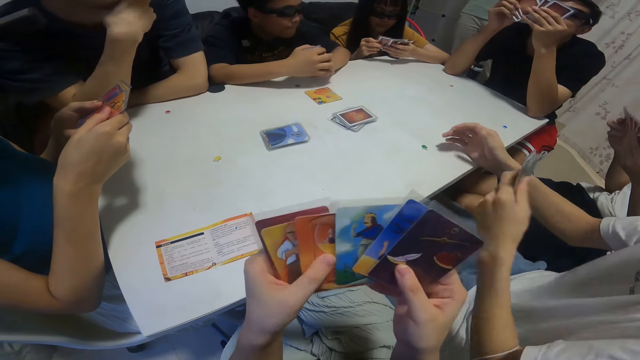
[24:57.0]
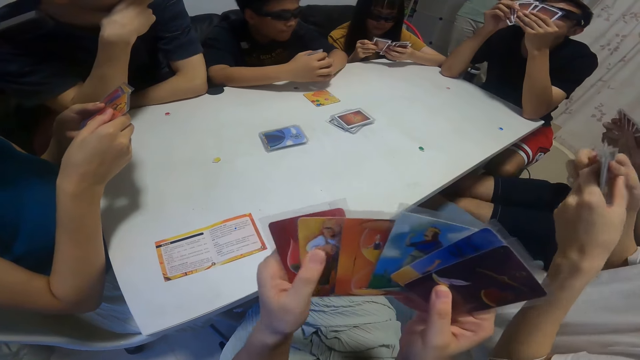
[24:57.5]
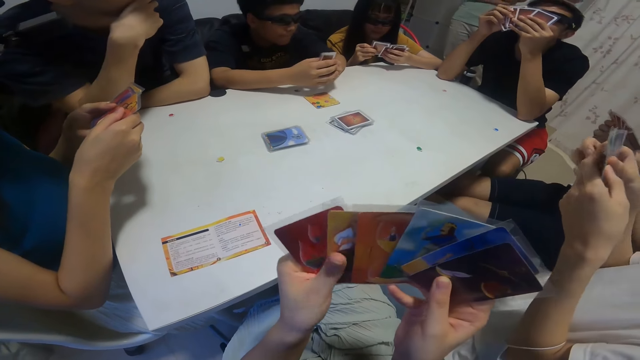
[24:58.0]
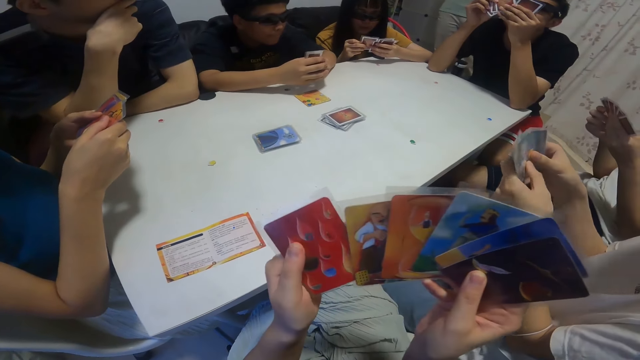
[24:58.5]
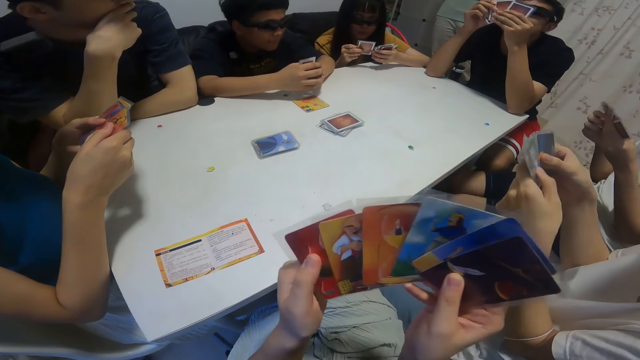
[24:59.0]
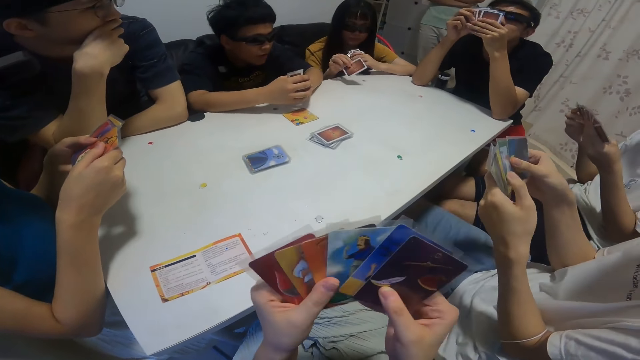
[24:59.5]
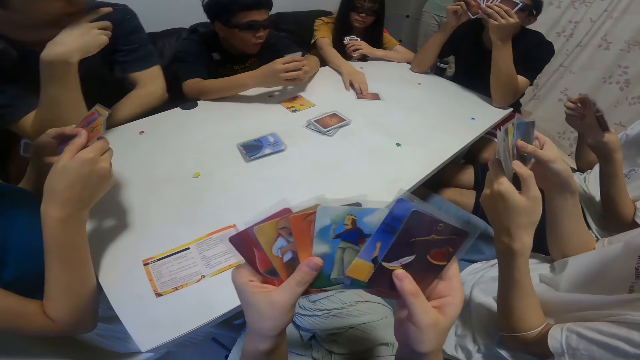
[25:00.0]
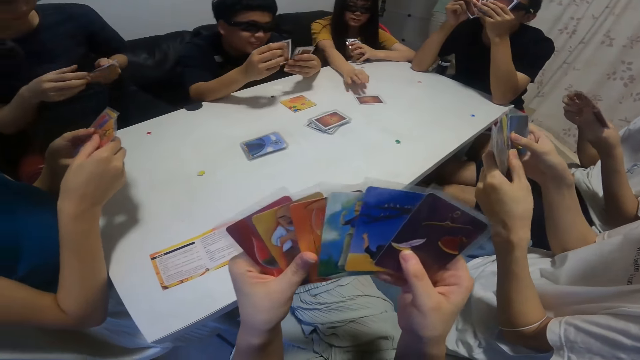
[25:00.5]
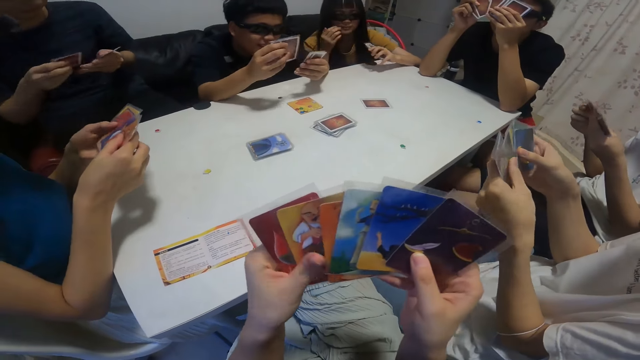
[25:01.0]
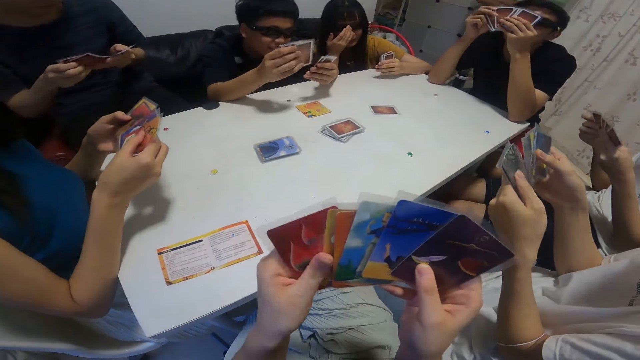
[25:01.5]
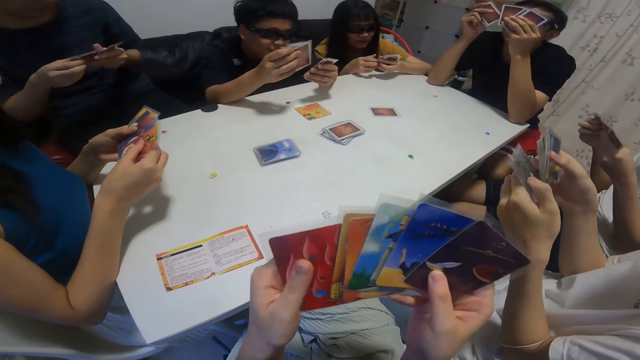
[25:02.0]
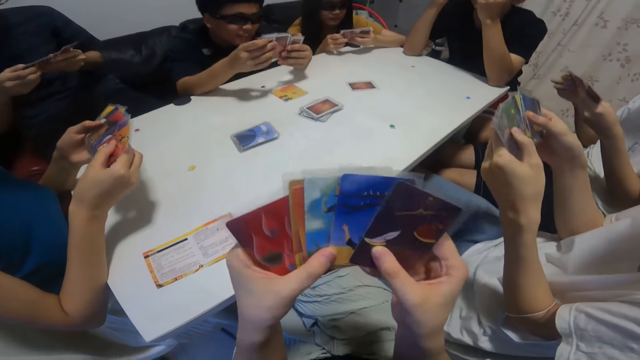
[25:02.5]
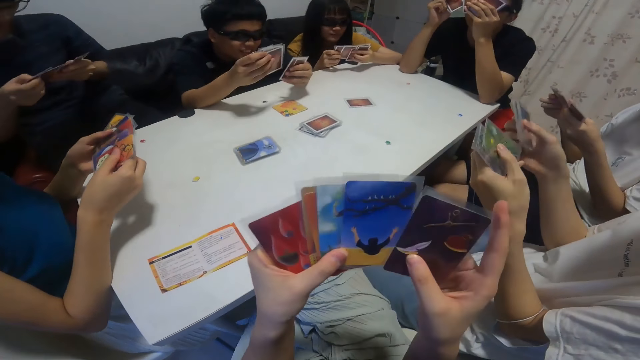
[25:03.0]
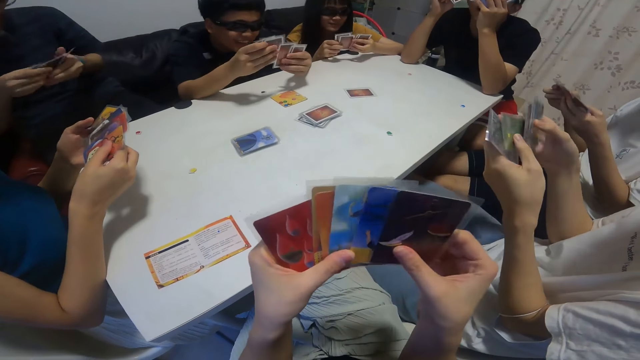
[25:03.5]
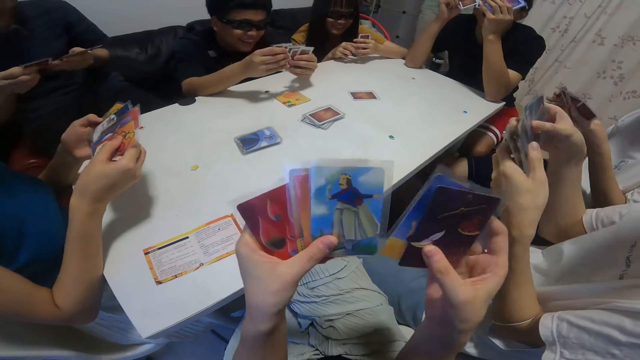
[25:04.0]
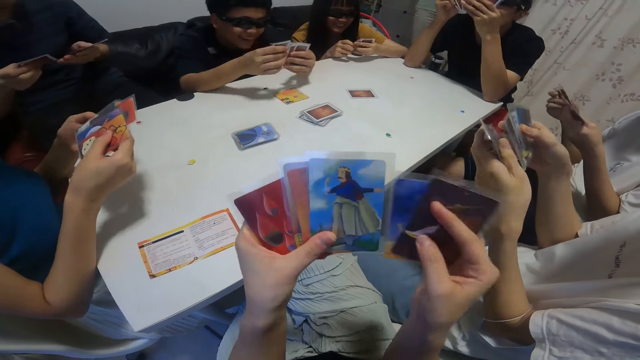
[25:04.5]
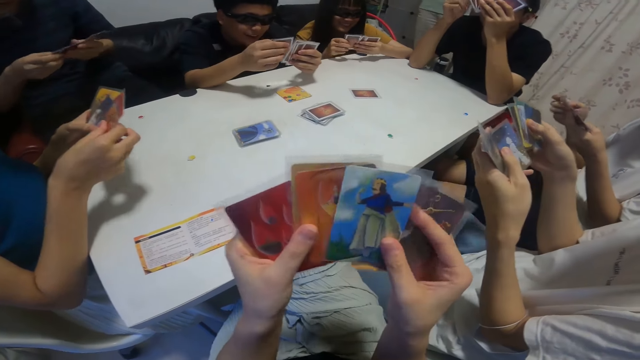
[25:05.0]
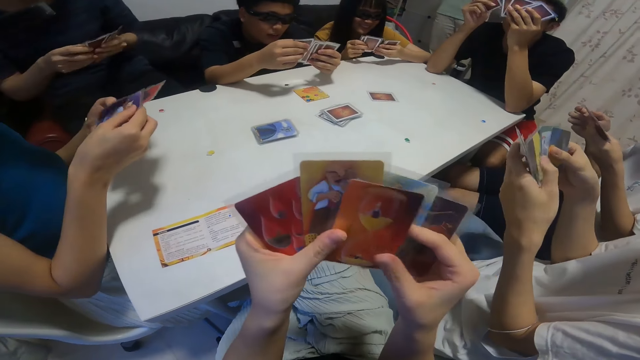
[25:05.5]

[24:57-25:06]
A boy flips through cards in his left hand with his right hand. The camera wearer looks at the cards. Another boy flips through cards in his right hand with his left hand. A third boy flips through the cards in his right hand with his left hand. A girl drops a card in her right hand on the table.

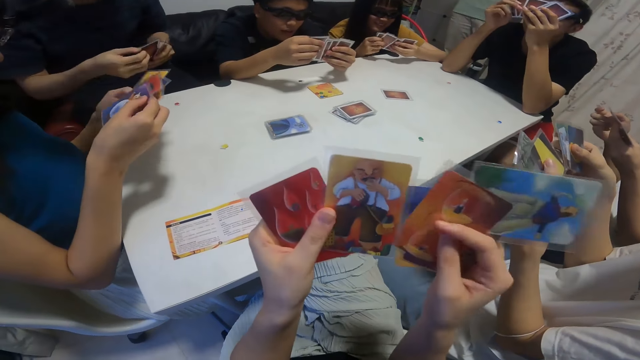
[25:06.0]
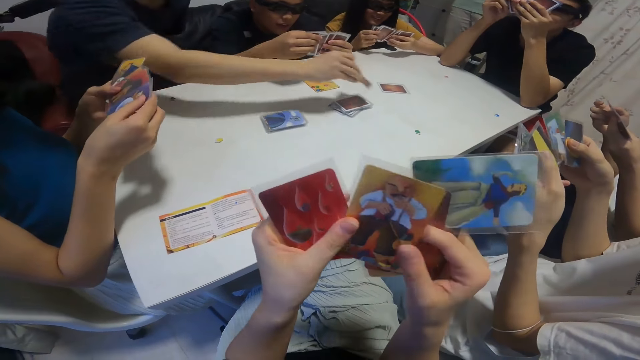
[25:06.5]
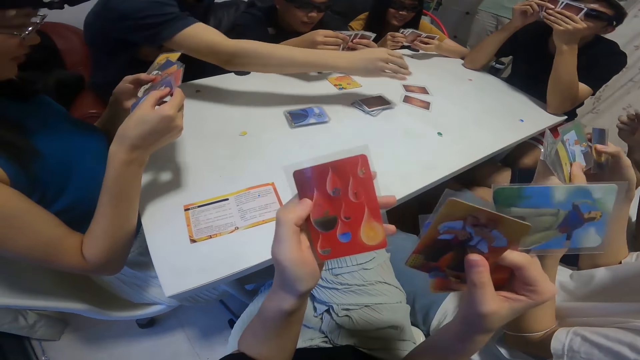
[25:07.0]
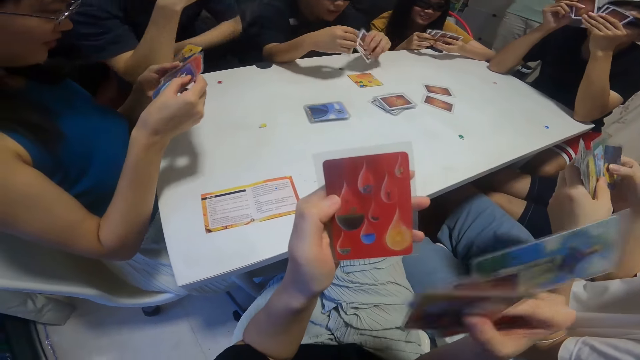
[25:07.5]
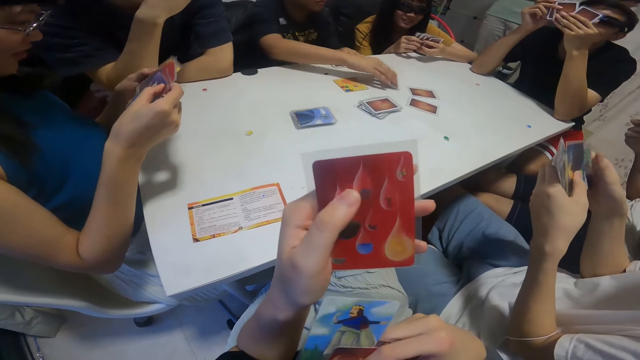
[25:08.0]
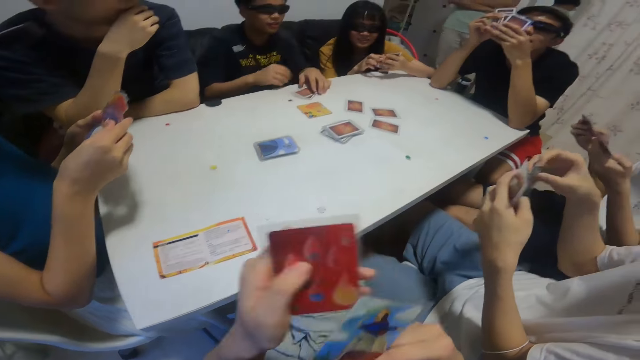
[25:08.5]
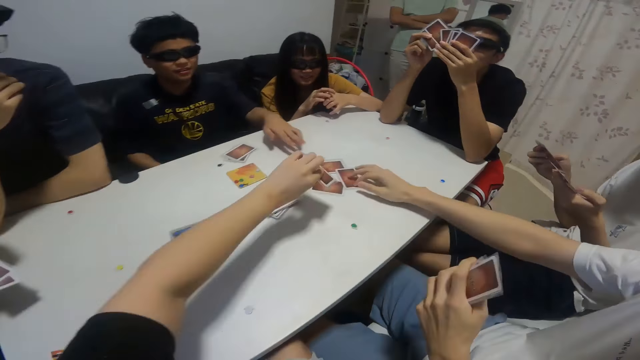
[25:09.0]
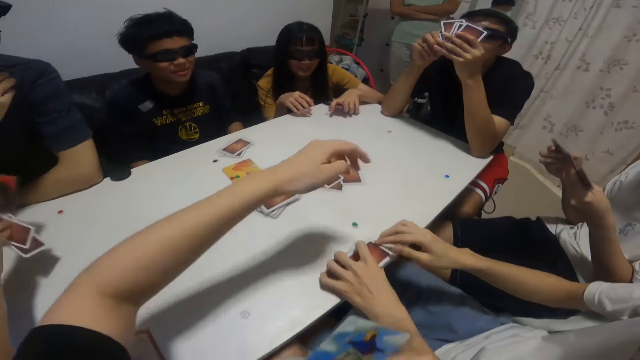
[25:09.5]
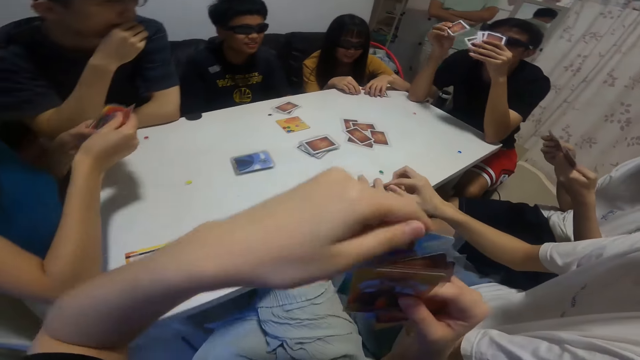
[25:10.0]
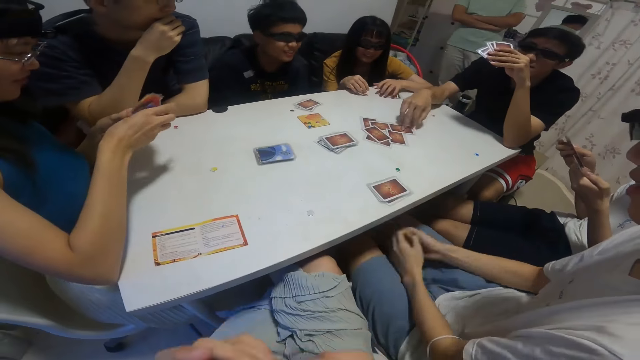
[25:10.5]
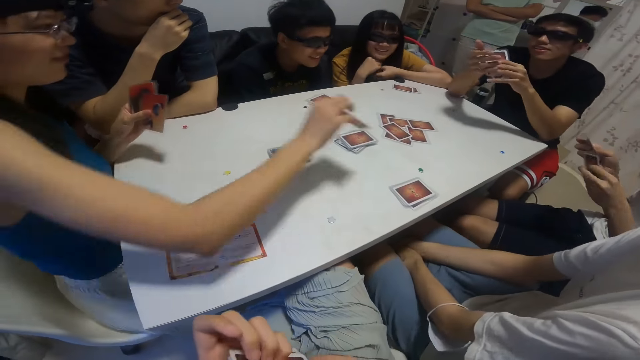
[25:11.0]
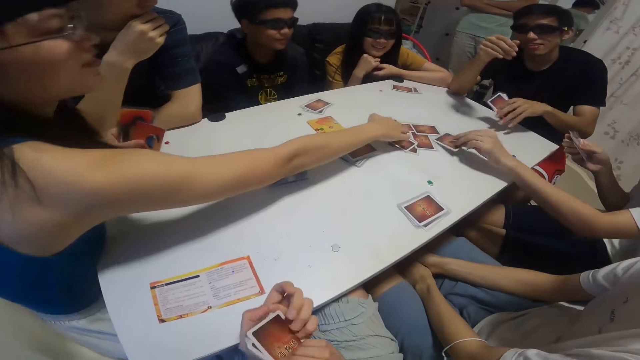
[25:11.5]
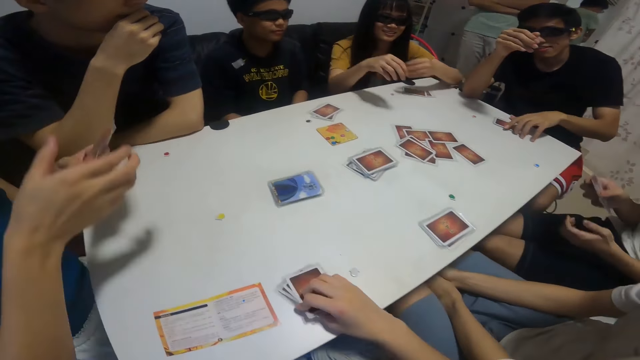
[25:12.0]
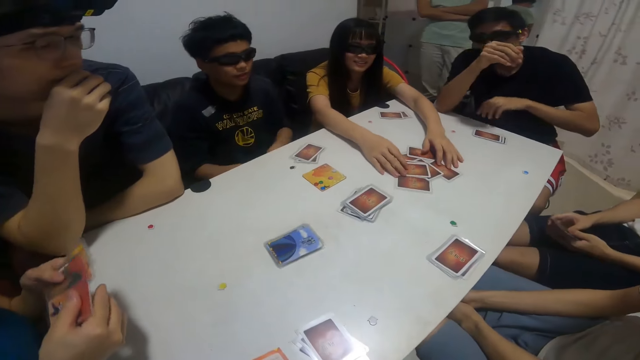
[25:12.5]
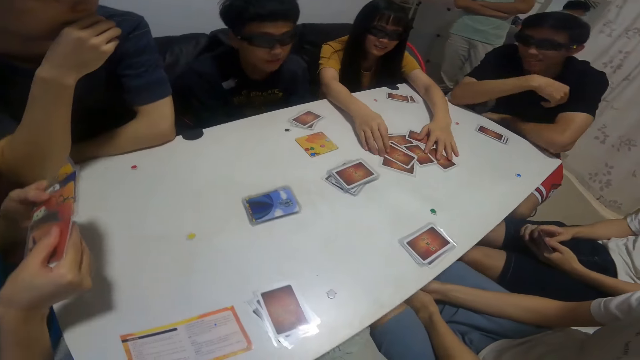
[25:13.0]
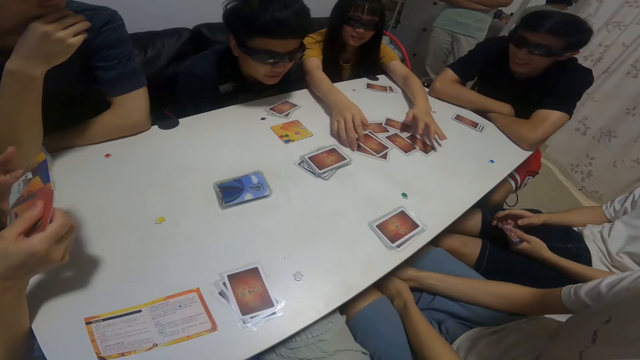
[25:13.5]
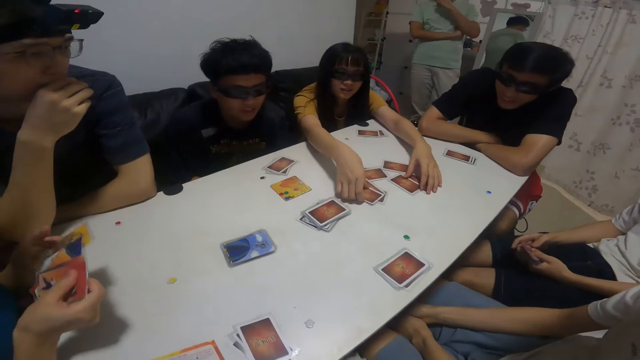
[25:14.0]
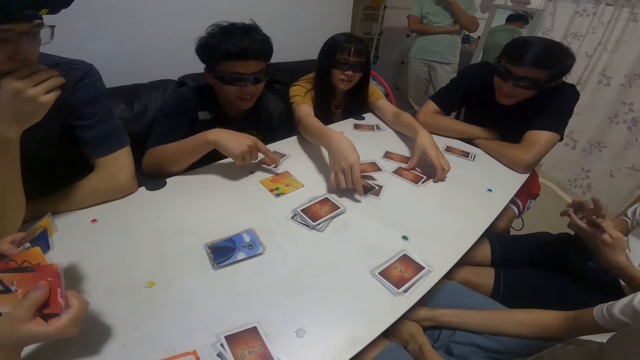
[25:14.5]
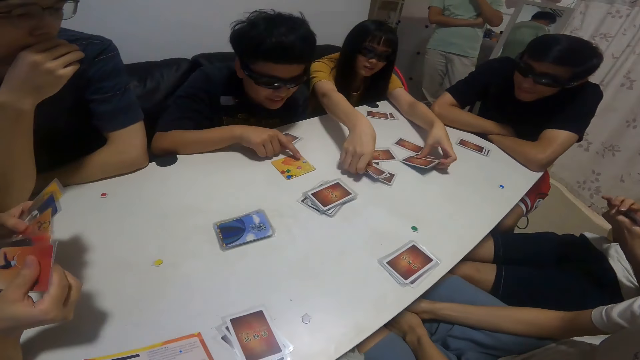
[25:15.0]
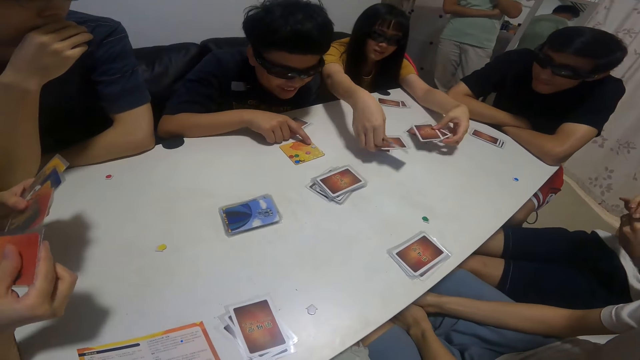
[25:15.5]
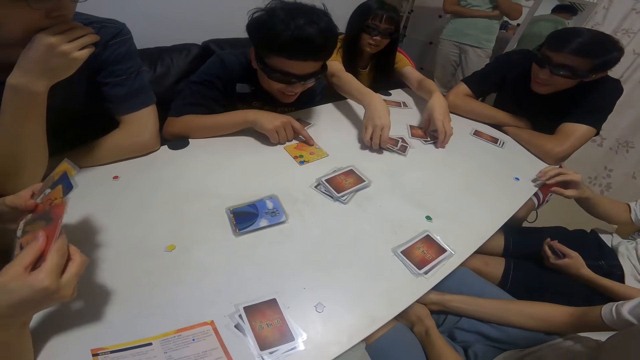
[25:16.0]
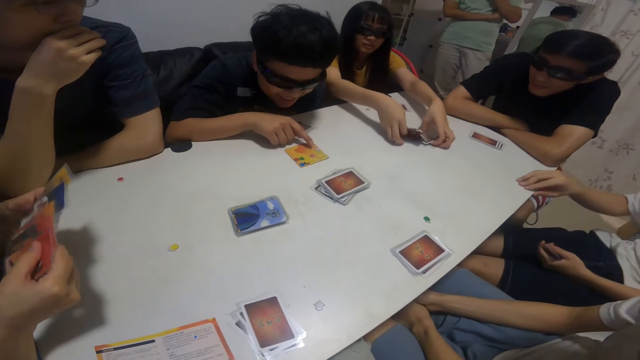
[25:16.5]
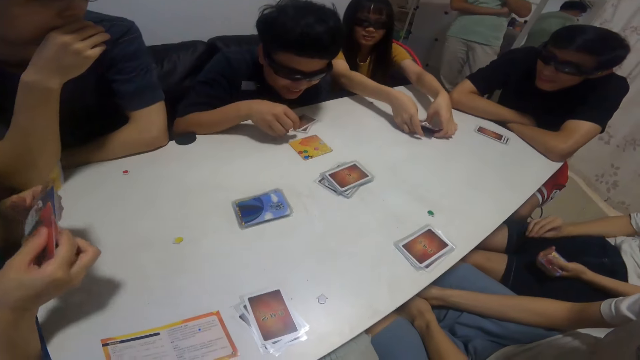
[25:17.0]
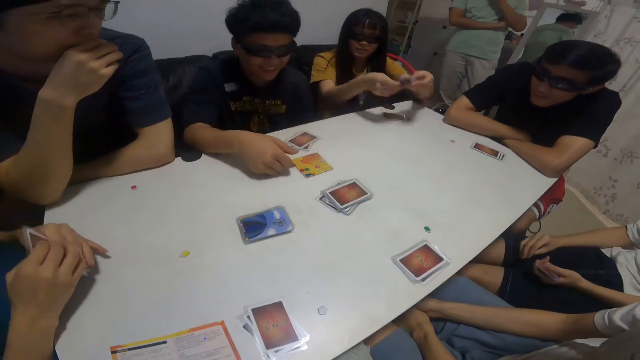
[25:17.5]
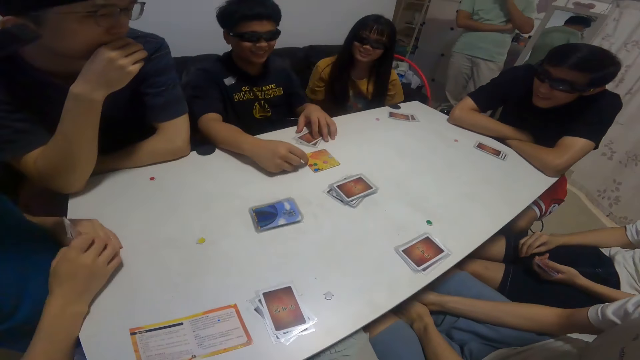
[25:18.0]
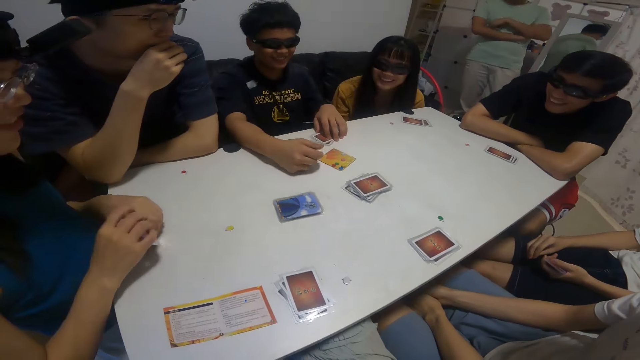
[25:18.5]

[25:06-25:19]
A boy drops a card in his right hand on the table. Another boy drops a card in his right hand on the table. A third boy drops a card in his right hand on the table. The camera wearer drops a card in her left hand on the table. The third boy places the cards in his left hand on the table. A fourth boy drops a card in his right hand on the table. A girl drops a card in her right hand on the table. A fifth boy drops a card in his left hand on the table. The fourth boy places cards in his left hand on the table. A person picks up all the cards on the table. The girl flips through cards in her left hand with her right hand. Another girl picks up cards from the table with her right hand. The fifth boy picks up a pebble from the table with his right hand. The second boy picks up all the cards on the table.
